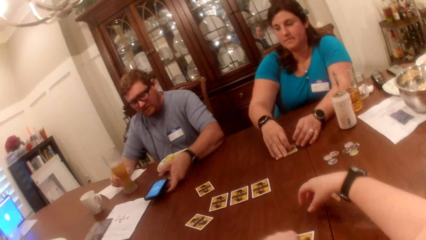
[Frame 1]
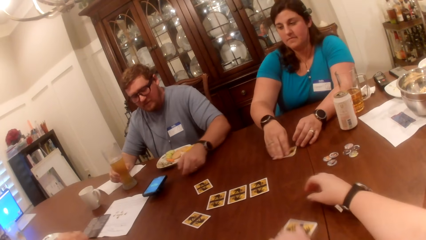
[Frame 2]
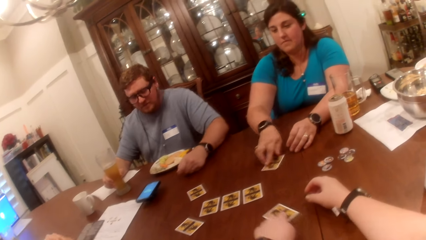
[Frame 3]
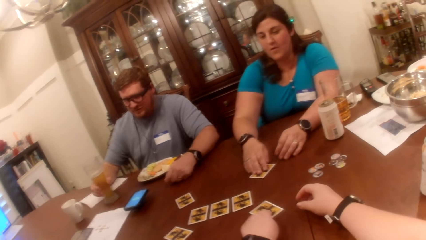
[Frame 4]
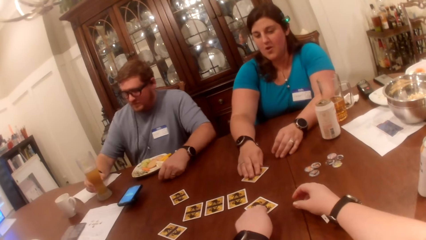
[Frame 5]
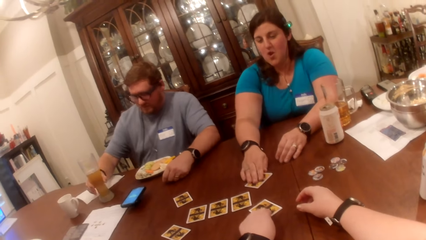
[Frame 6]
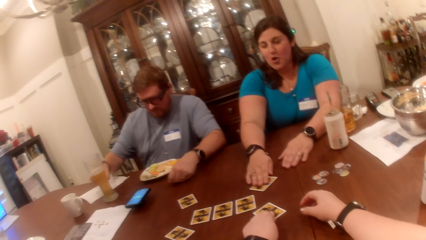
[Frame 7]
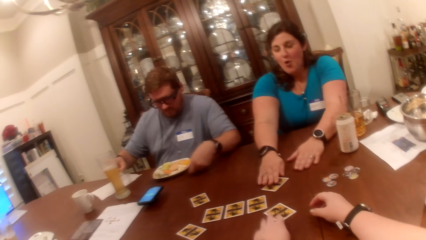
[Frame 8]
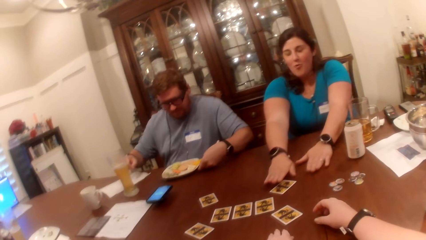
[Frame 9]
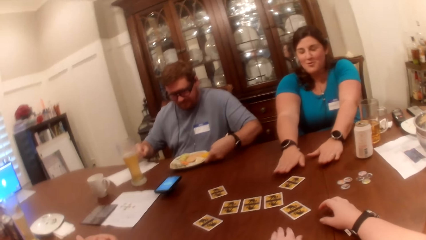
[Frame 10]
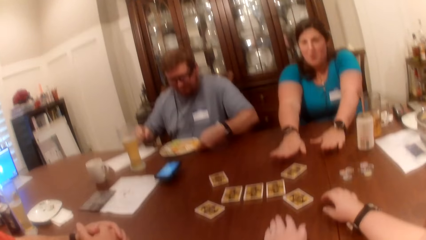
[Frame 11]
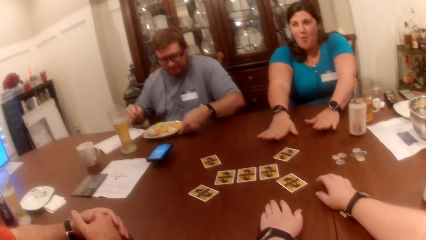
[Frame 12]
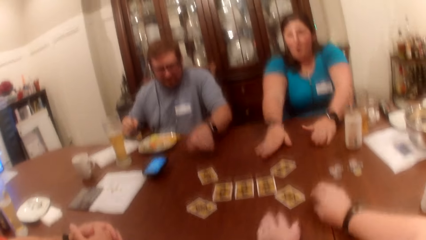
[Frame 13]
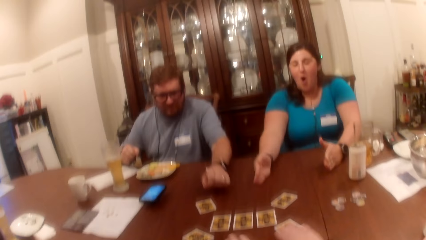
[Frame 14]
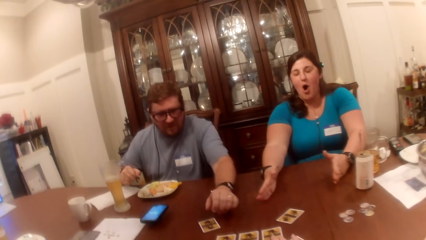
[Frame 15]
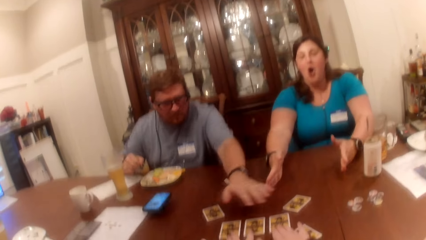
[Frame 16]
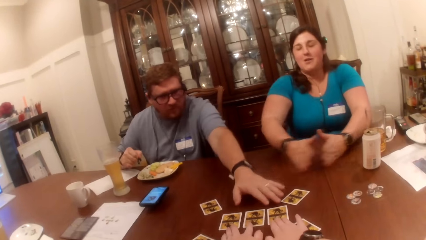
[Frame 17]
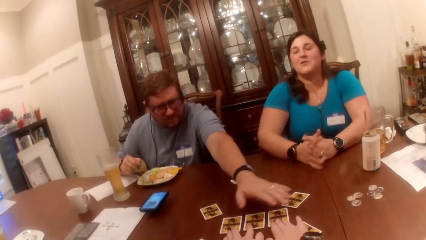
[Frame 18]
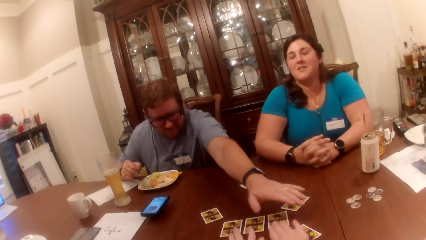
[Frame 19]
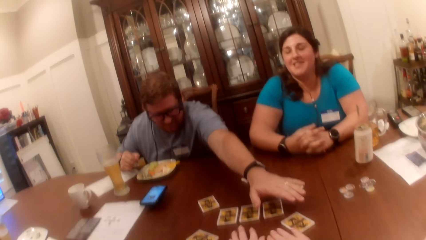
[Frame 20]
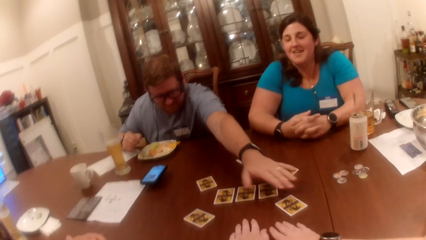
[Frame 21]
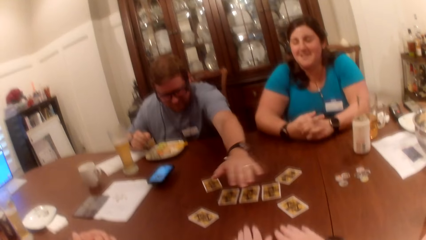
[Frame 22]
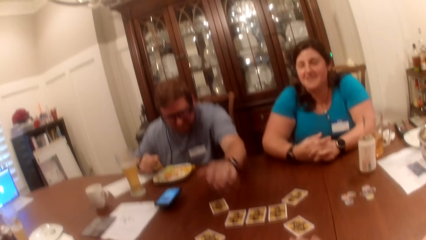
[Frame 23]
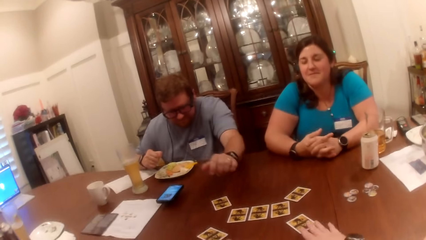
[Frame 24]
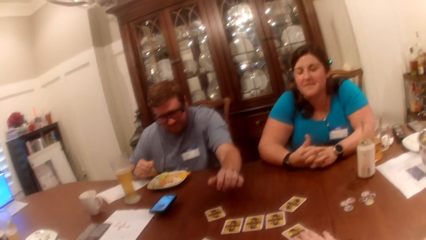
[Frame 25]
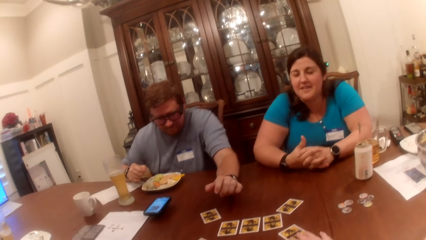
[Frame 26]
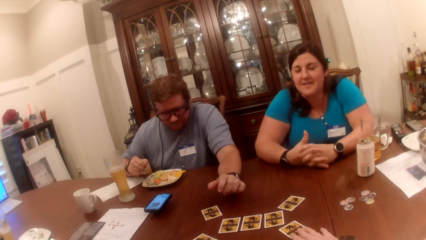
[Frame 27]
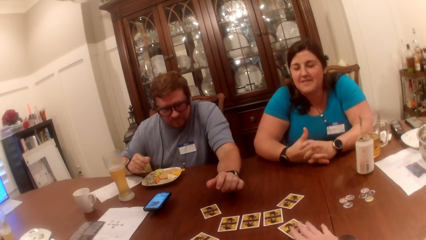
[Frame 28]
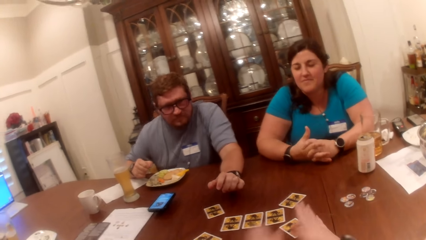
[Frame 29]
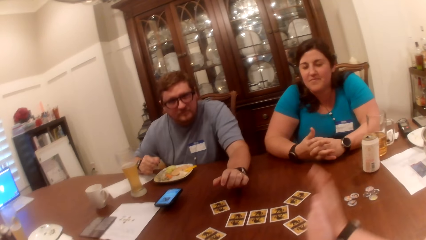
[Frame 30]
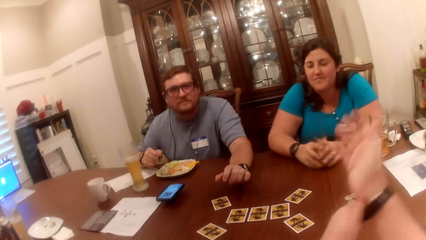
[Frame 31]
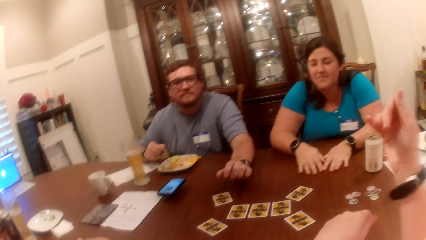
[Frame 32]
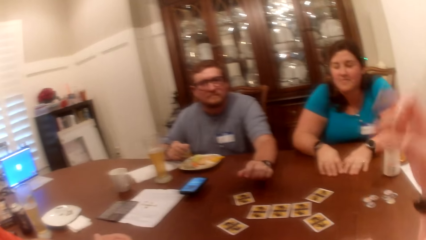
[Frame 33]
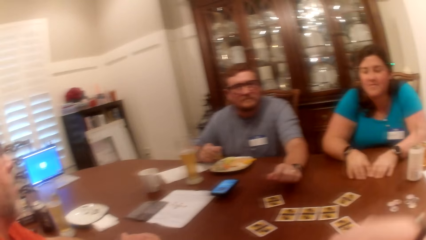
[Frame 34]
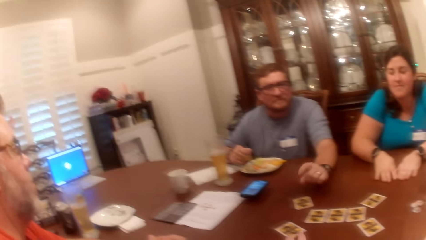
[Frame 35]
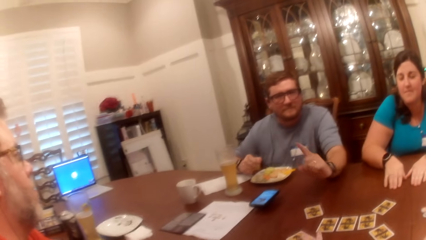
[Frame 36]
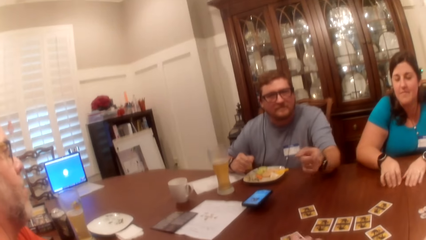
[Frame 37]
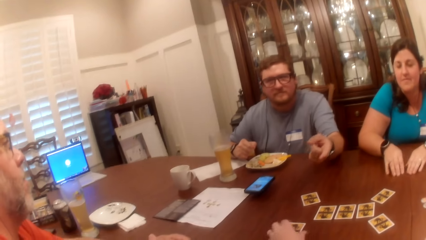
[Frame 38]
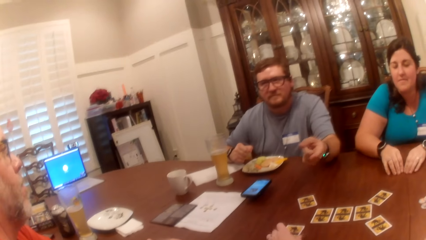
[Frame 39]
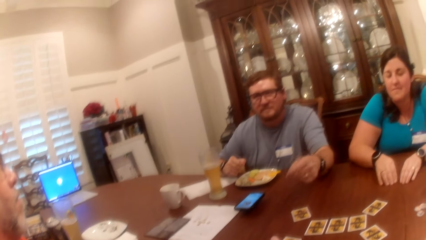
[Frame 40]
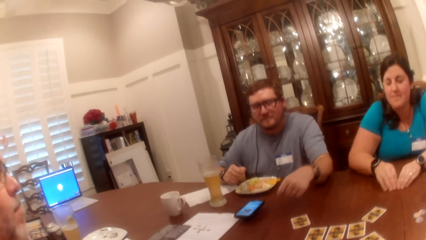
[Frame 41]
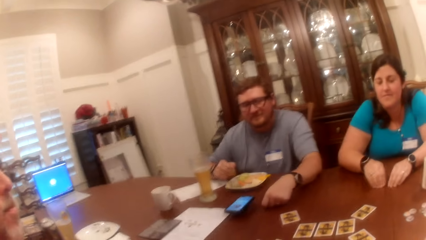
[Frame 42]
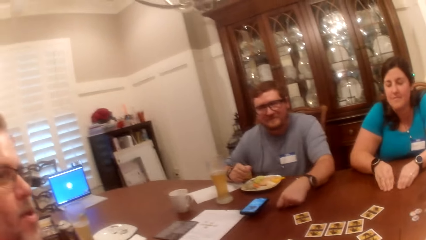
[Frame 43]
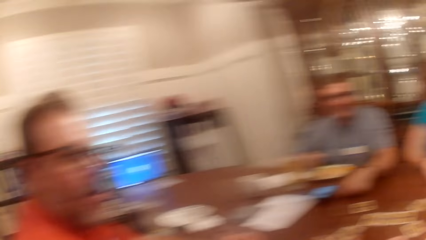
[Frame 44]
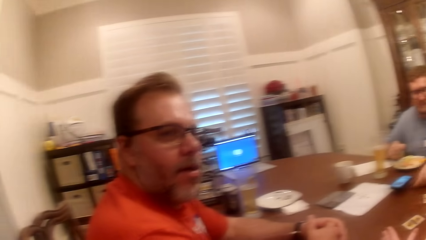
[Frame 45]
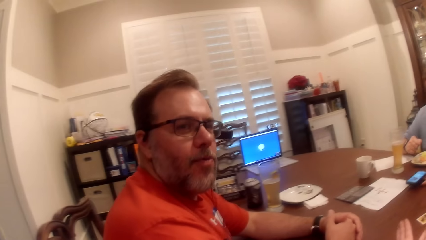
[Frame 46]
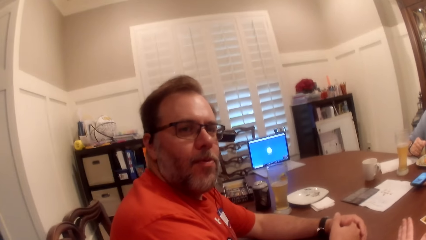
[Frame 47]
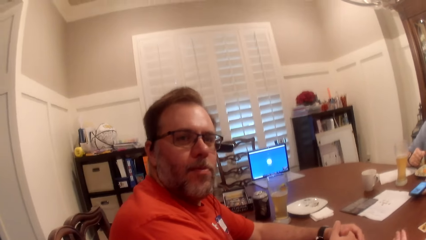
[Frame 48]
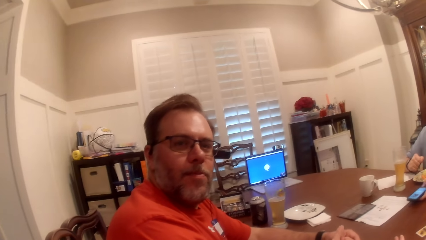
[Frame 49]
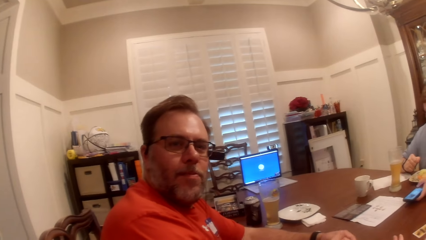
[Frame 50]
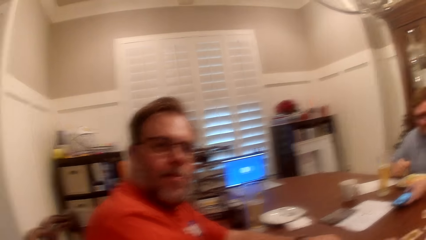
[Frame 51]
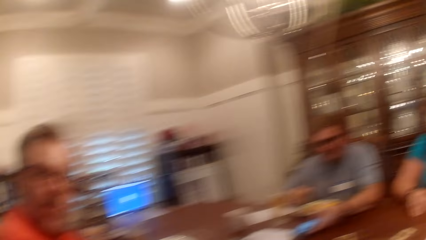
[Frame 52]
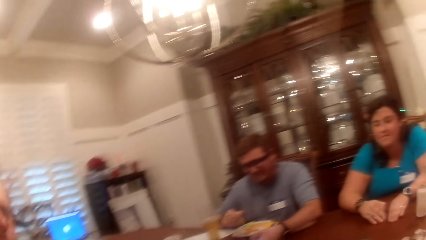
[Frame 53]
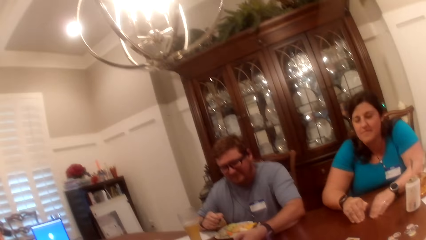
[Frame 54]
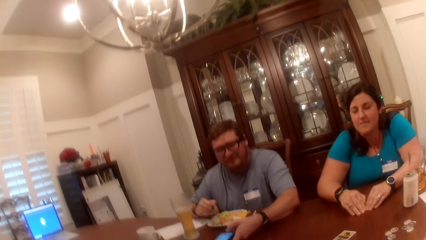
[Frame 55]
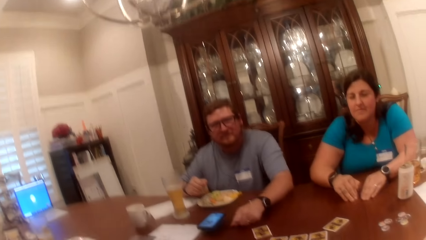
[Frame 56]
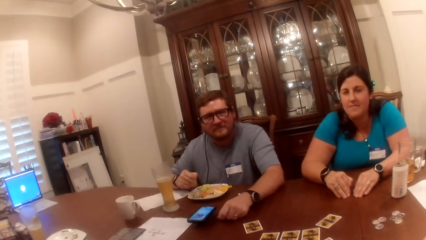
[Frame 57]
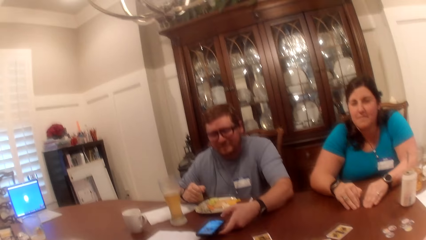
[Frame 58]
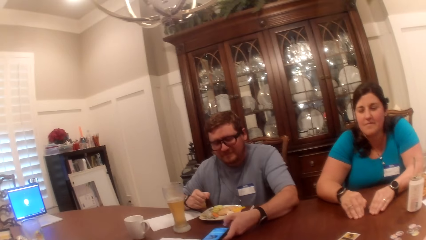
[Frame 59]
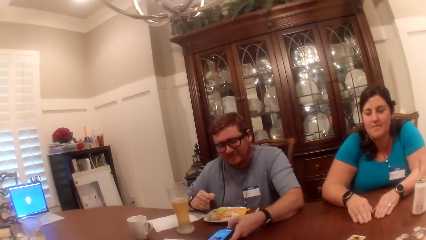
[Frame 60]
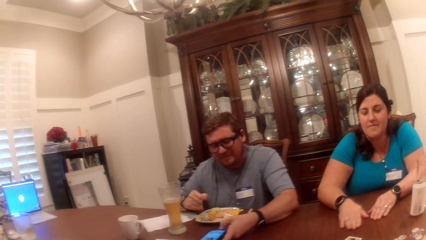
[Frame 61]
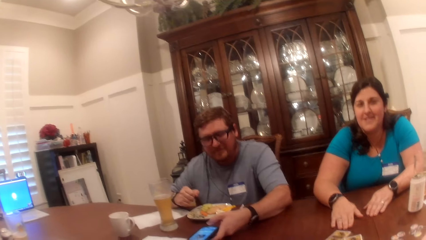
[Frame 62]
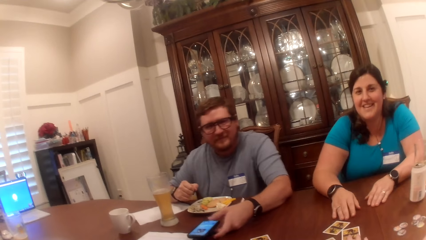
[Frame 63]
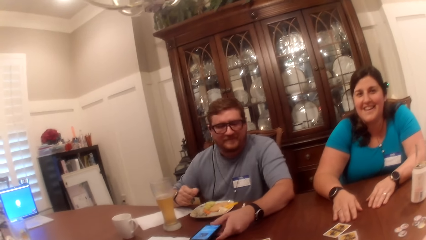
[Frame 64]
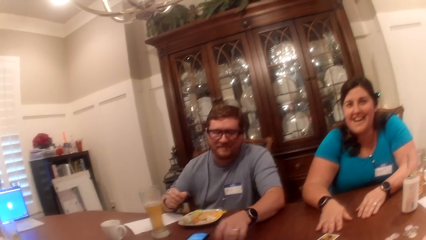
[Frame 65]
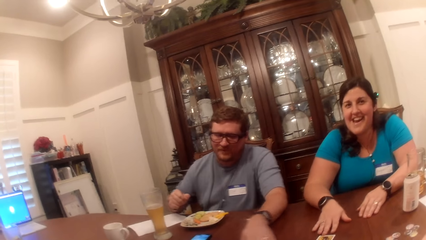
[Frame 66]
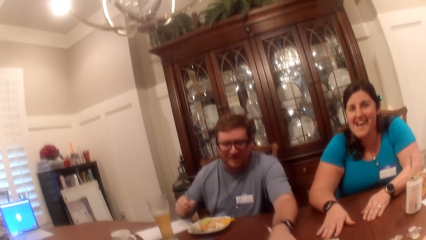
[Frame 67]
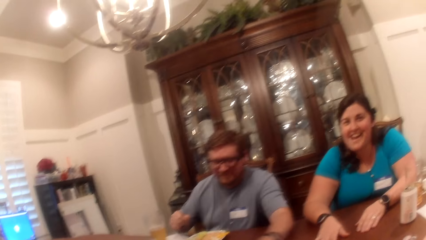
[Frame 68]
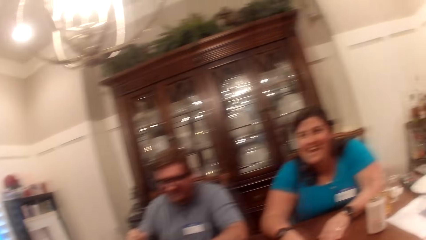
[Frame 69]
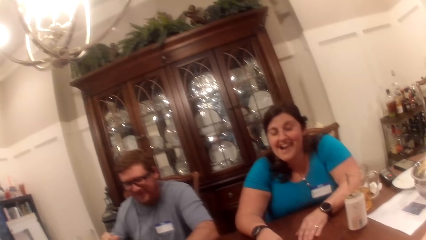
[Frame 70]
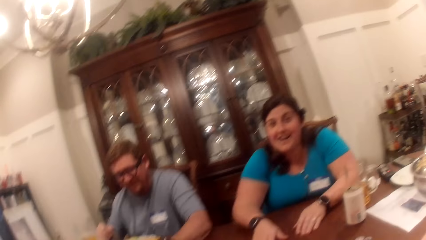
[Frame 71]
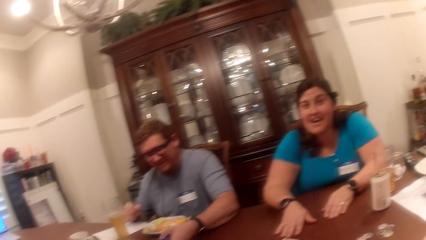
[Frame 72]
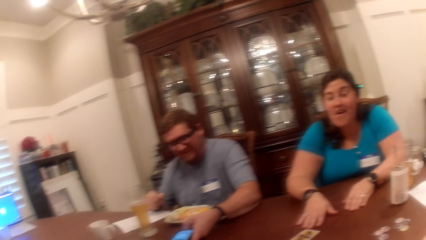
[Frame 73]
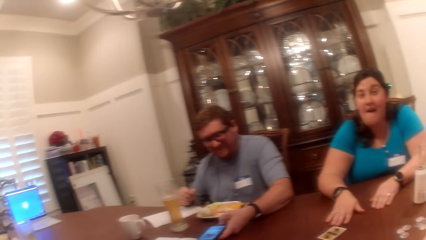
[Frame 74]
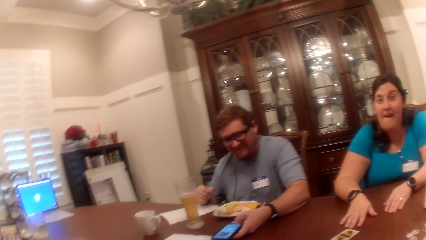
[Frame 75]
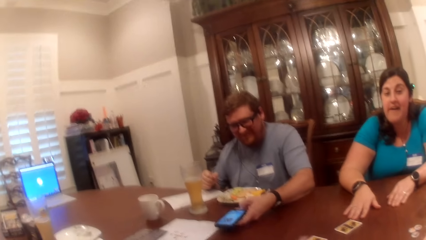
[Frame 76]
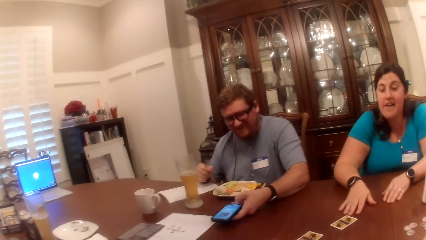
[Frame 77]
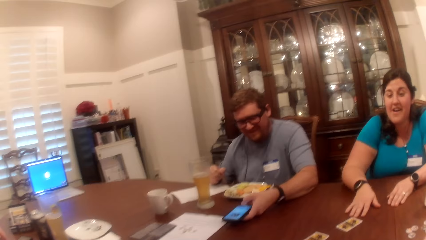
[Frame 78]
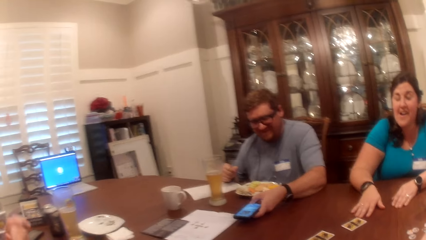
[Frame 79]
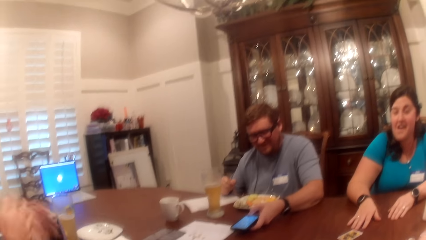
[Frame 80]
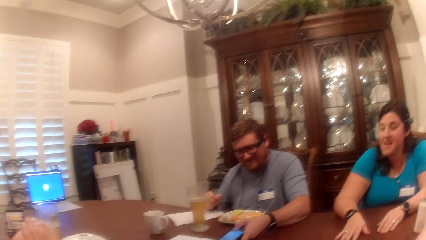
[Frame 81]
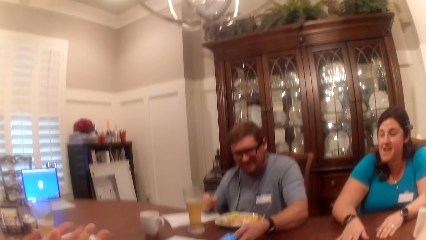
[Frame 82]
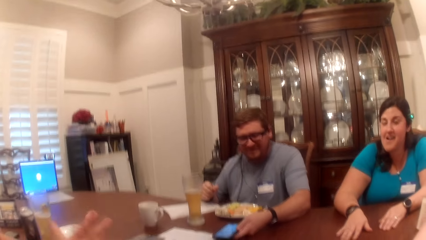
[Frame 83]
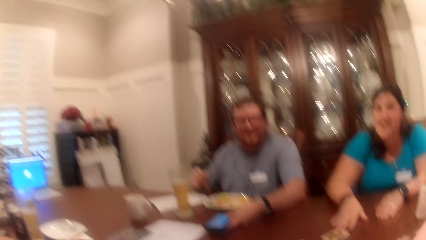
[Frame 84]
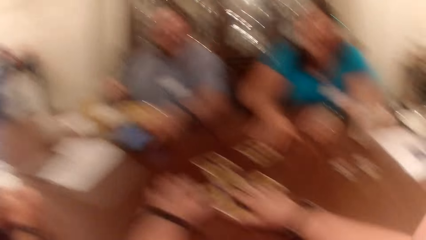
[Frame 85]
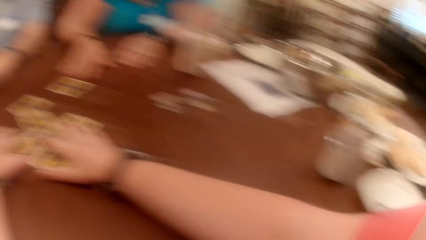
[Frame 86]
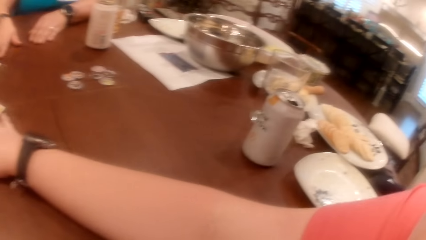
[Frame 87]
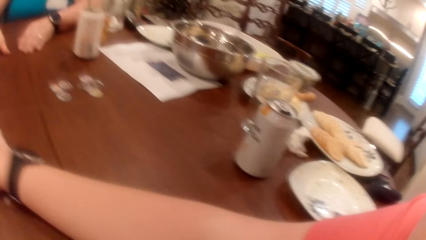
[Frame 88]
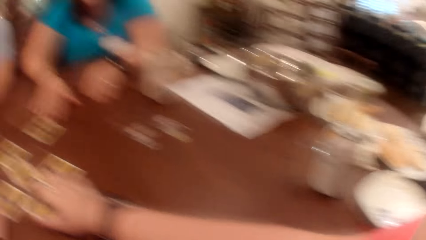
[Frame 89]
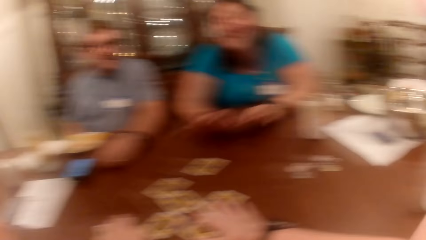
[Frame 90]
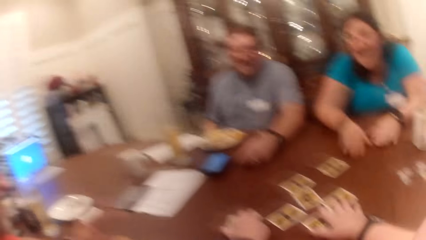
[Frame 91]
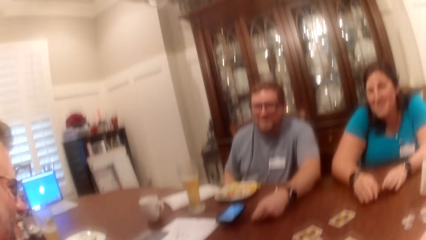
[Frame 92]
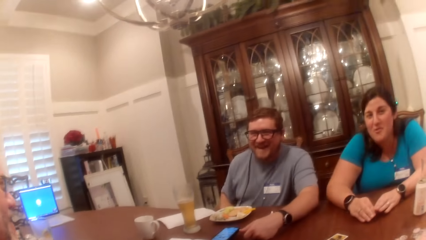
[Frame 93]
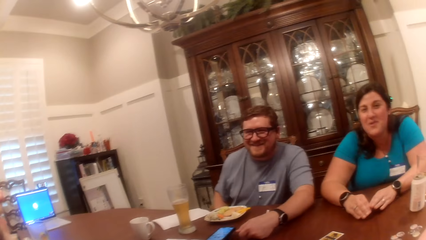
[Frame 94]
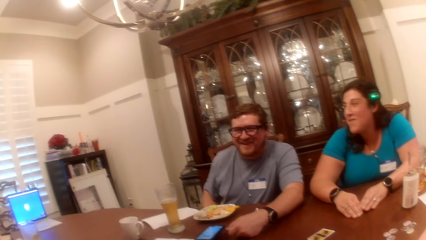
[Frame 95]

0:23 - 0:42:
The camera wearer places the card on the table. A woman moves the card on the table. The camera wearer slides her card on the table with her left hand. A man unhands a glass. He moves a plate of food on the table with his left hand. The camera wearer moves the cards on the table. She touches the cards on the table with both hands. The man moves his hand on the table. The camera wearer touches the card on the table with her right hand. She interacts with two men and the woman. The man holds a phone. He operates the cellphone with his left hand. The camera wearer pushes the card on the table towards the woman with her right hand. The man operates the cellphone with his left hand. The camera wearer places her right hand on the cards on the table.
